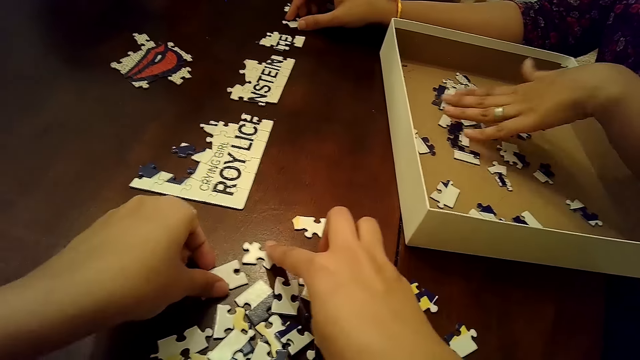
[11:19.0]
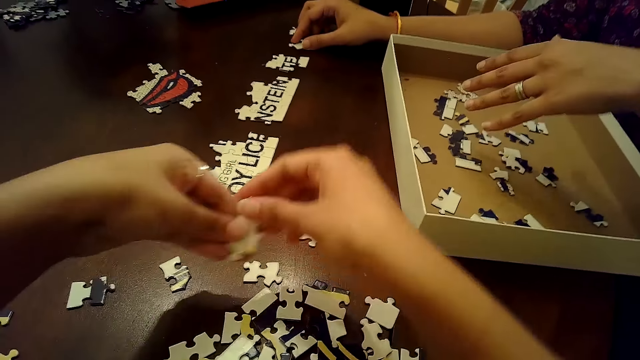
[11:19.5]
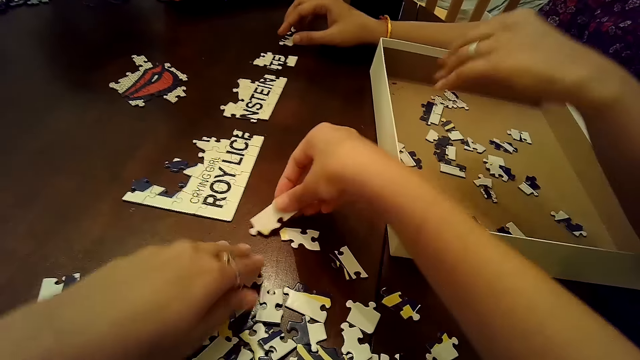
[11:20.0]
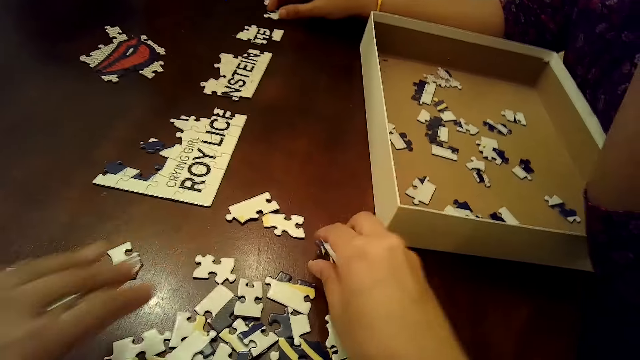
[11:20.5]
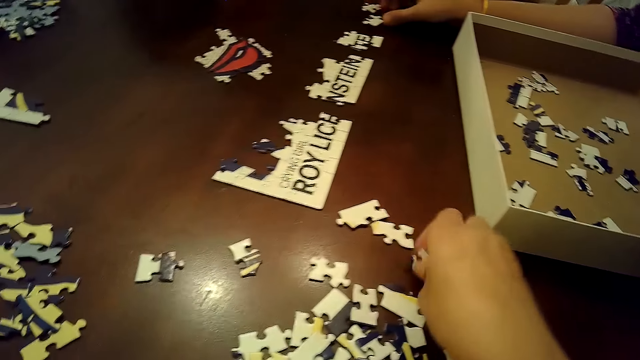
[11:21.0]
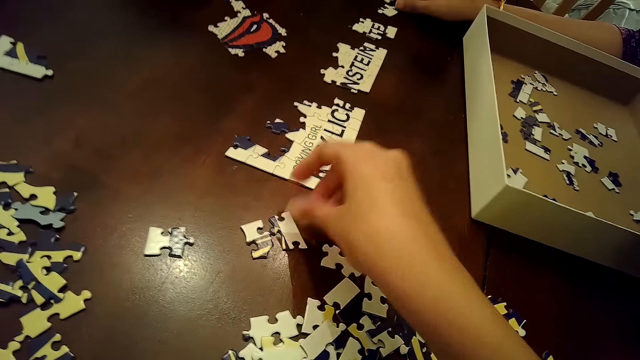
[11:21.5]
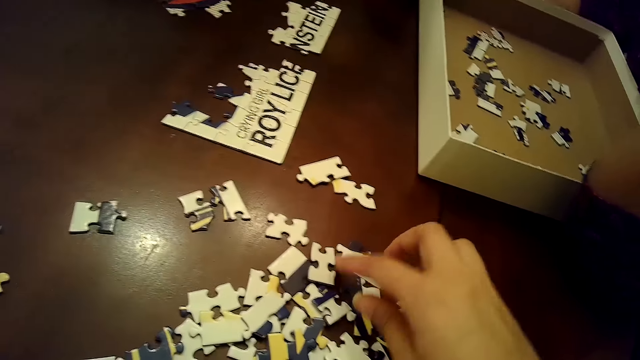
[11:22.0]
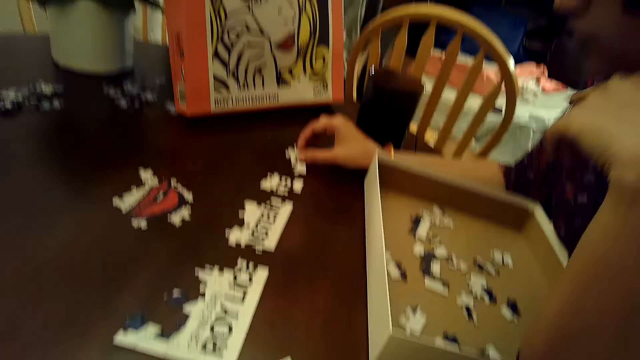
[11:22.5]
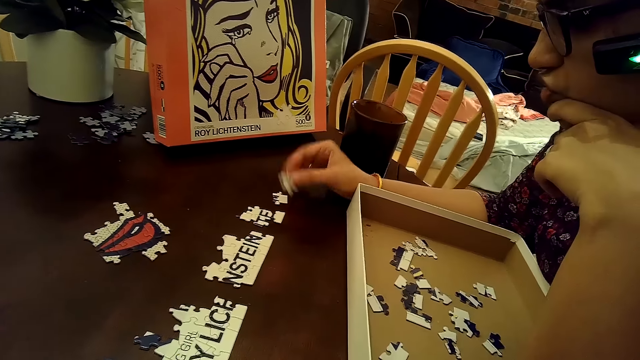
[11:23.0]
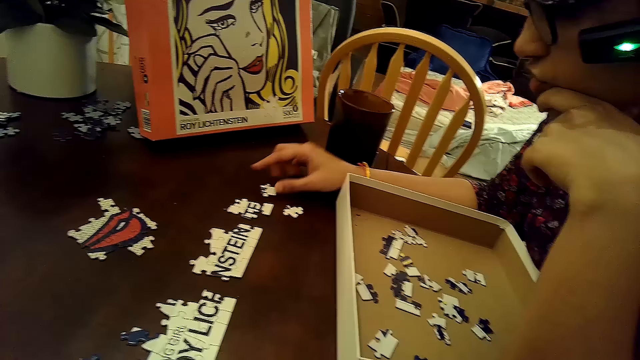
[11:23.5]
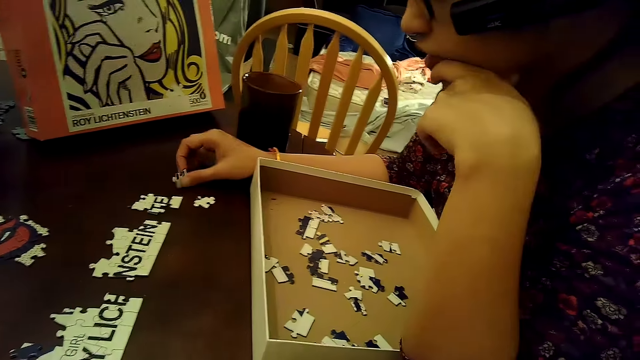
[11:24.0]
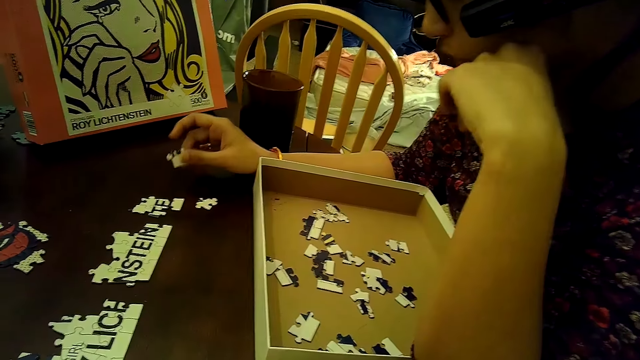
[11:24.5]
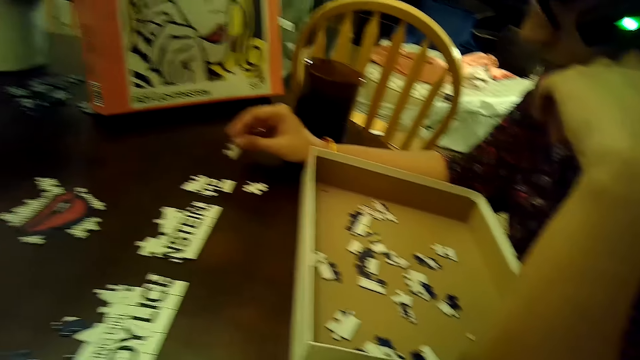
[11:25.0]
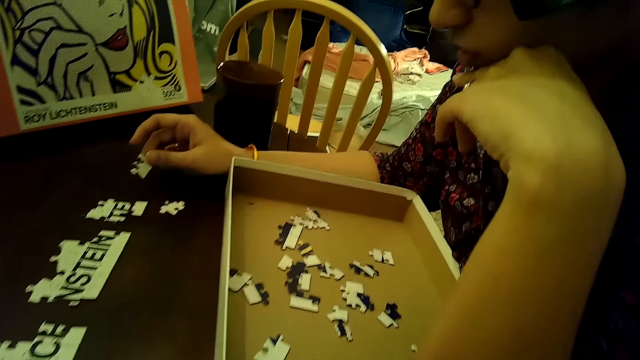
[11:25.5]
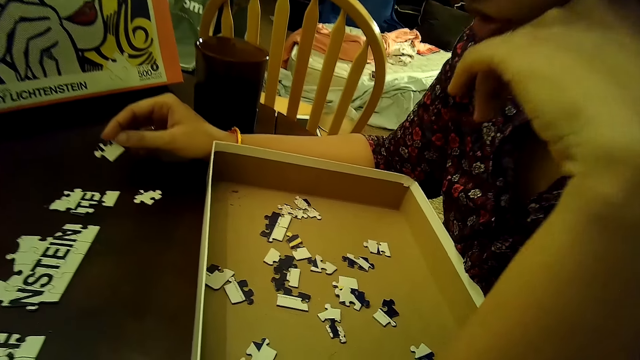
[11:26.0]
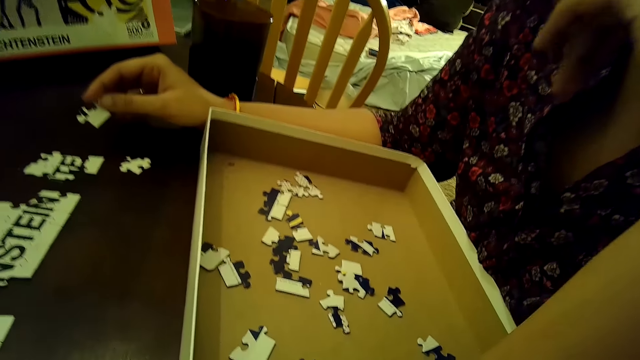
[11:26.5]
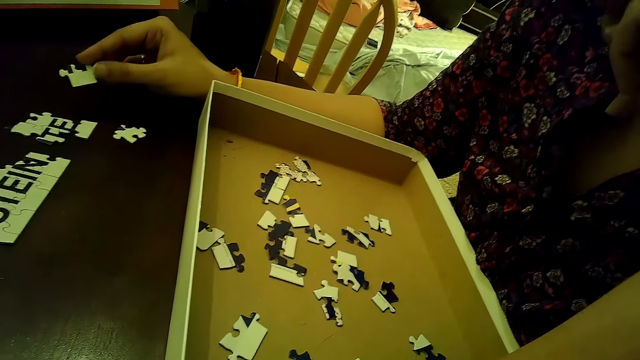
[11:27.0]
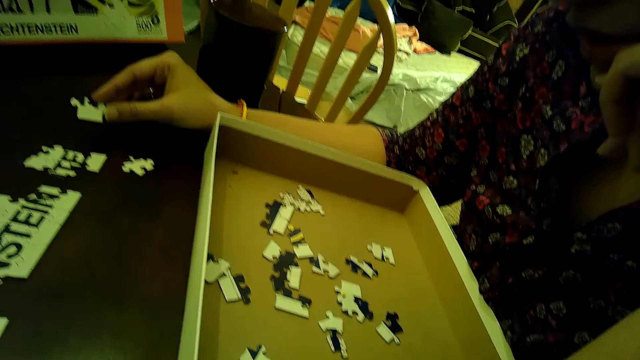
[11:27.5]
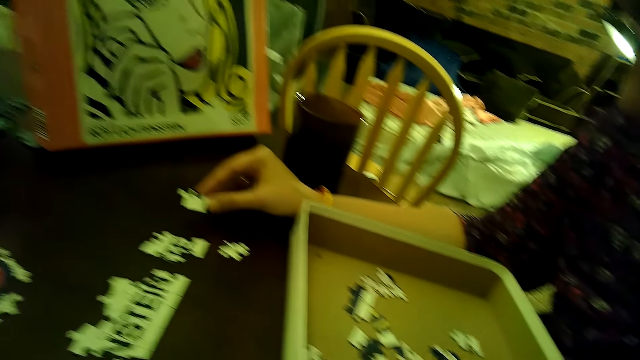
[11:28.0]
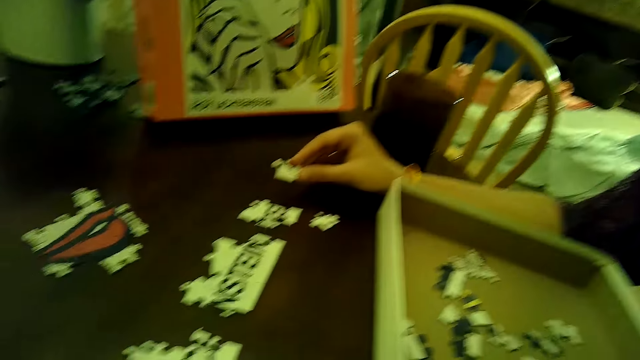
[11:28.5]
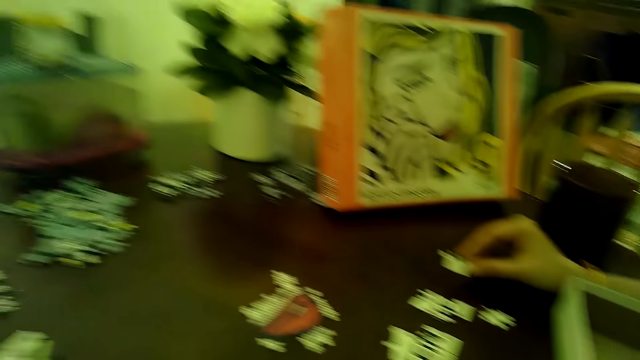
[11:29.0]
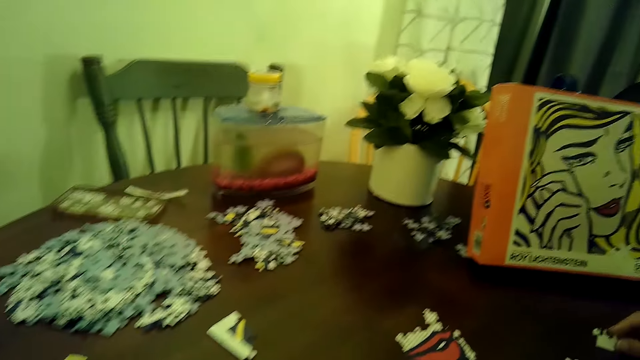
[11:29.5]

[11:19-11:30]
The camera wearer chooses arranging cards on the table. A woman drops the puzzle piece on the table with her right hand. The woman picks a puzzle piece from the table with her right hand.

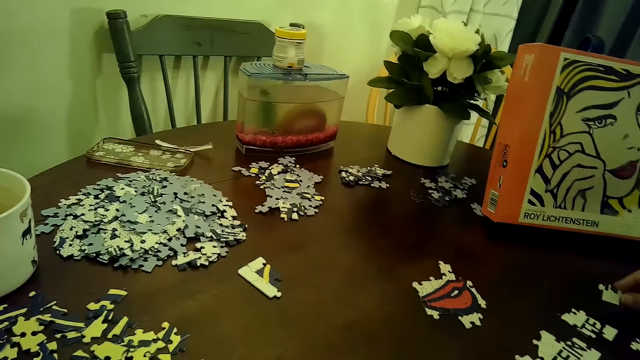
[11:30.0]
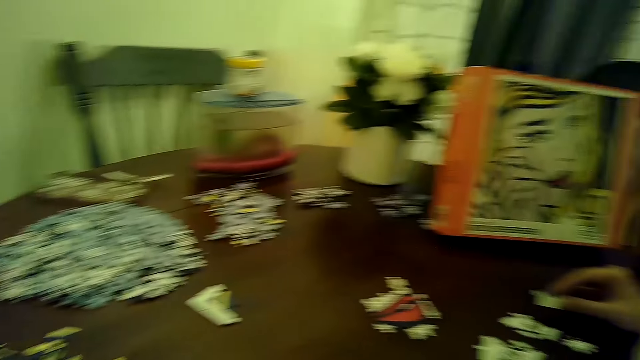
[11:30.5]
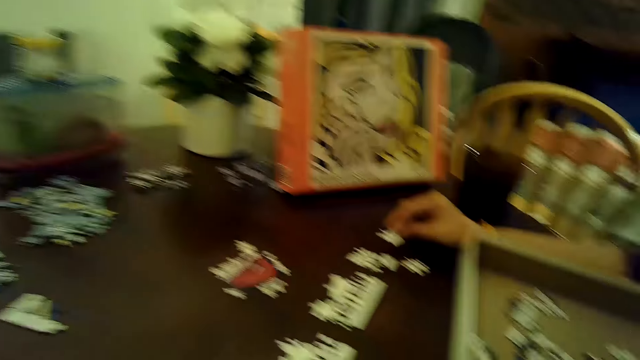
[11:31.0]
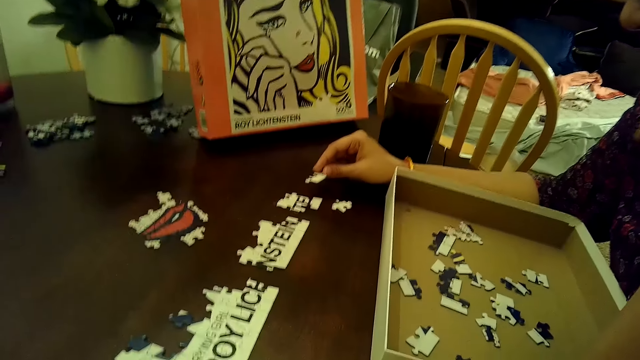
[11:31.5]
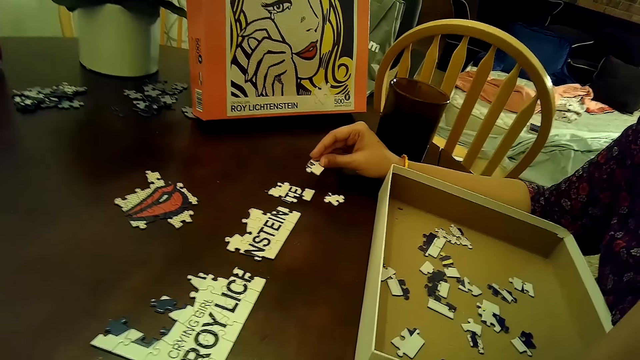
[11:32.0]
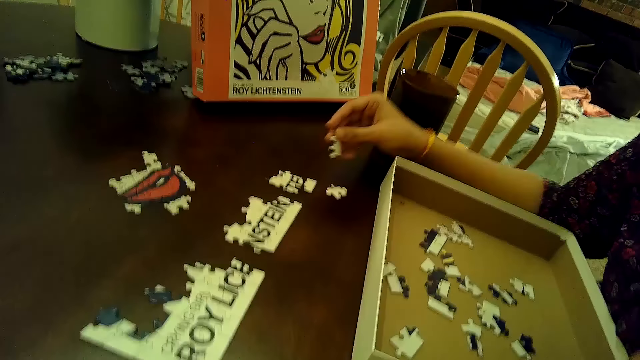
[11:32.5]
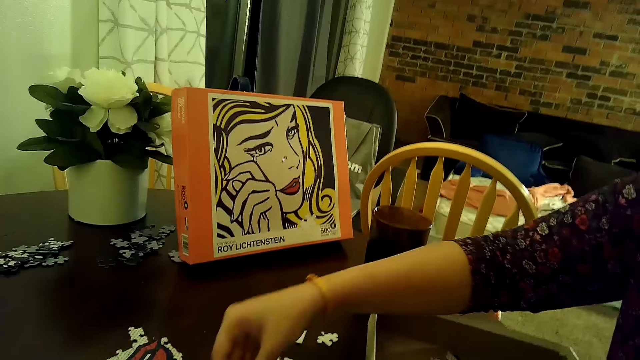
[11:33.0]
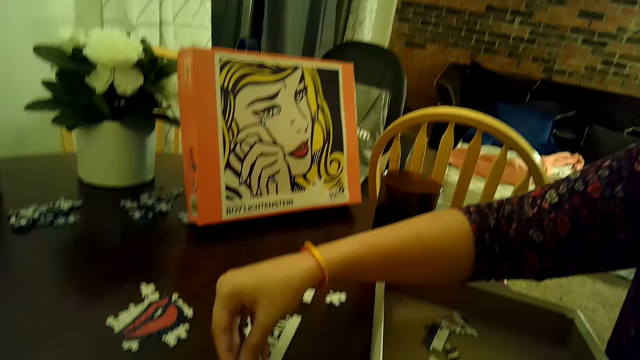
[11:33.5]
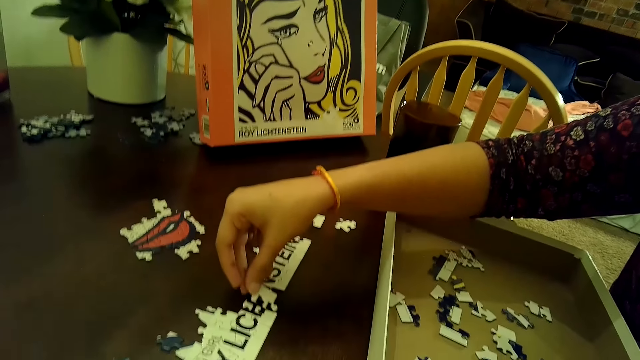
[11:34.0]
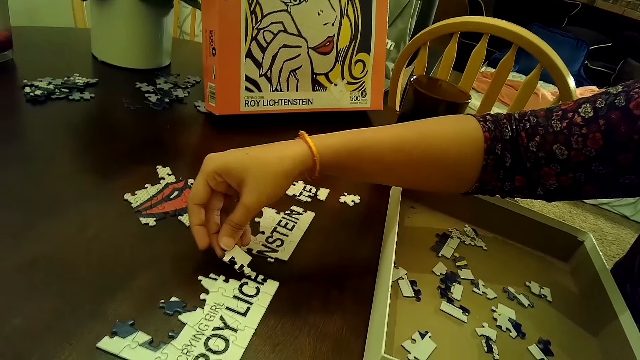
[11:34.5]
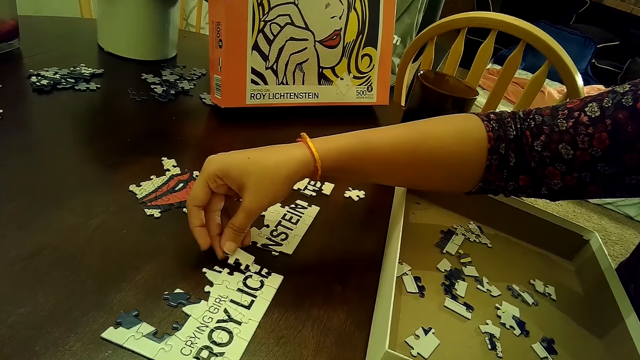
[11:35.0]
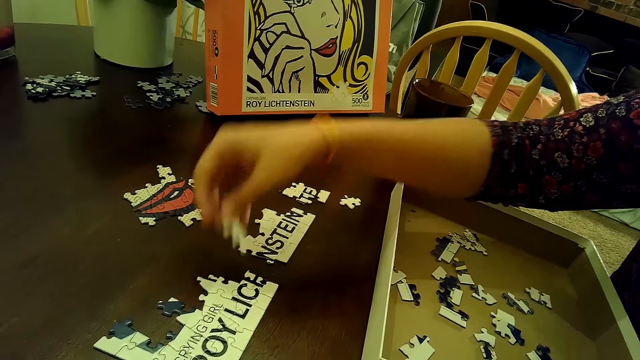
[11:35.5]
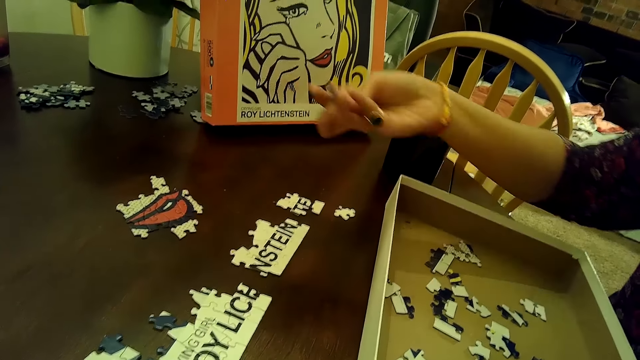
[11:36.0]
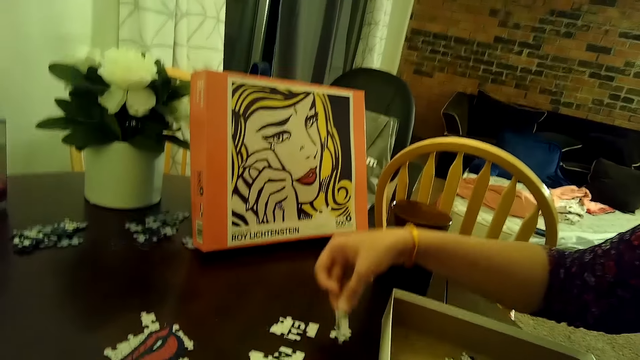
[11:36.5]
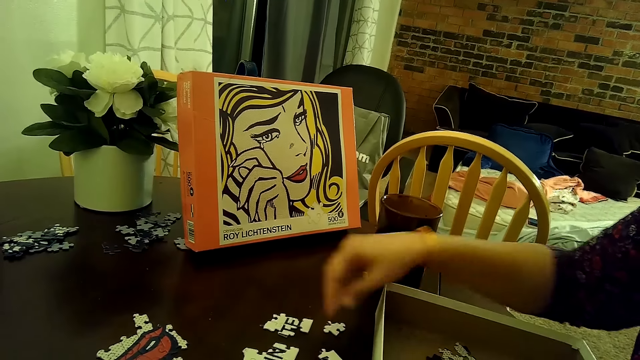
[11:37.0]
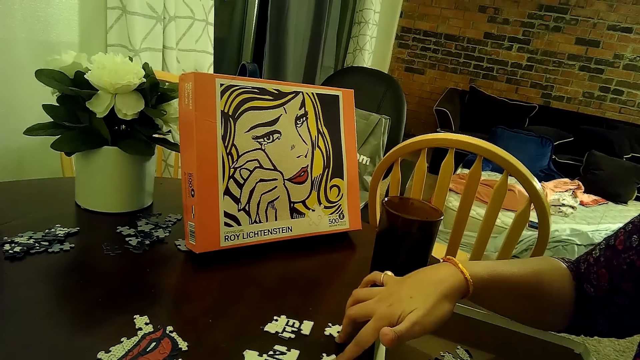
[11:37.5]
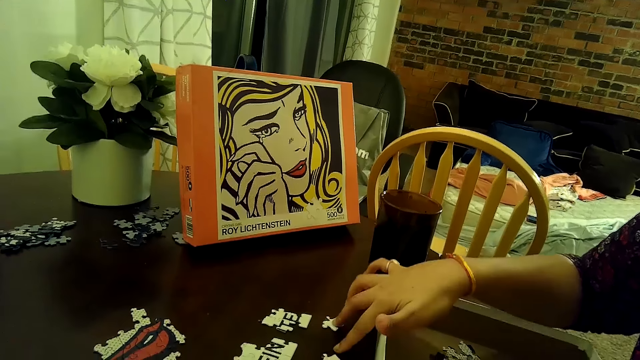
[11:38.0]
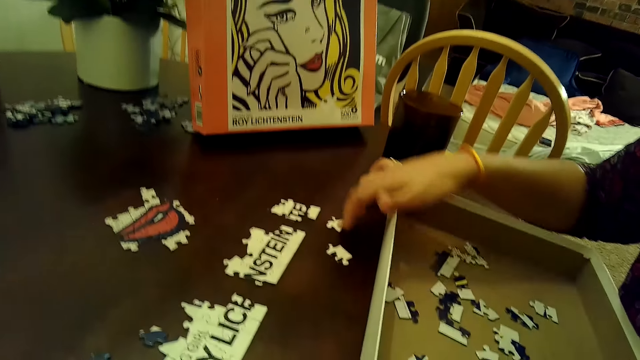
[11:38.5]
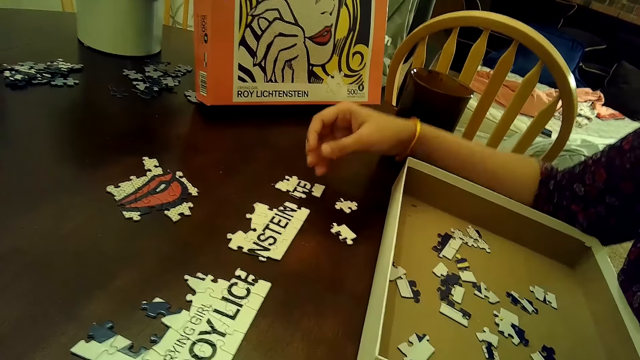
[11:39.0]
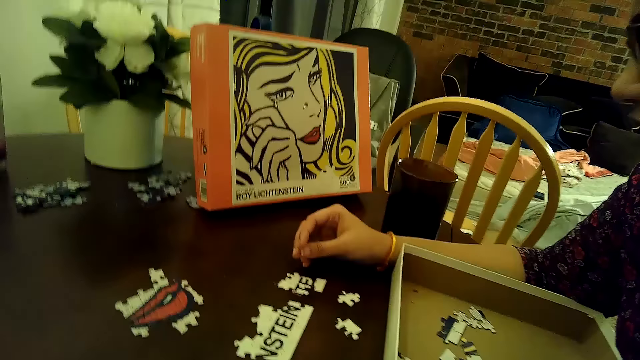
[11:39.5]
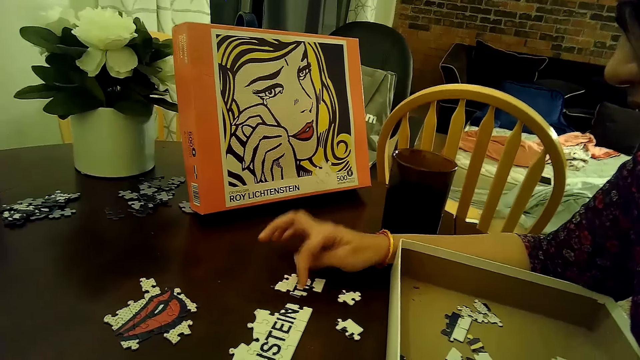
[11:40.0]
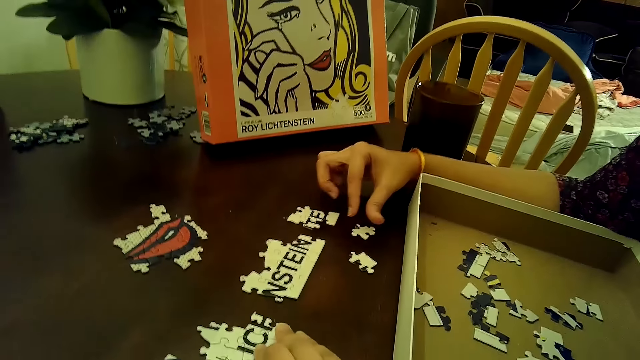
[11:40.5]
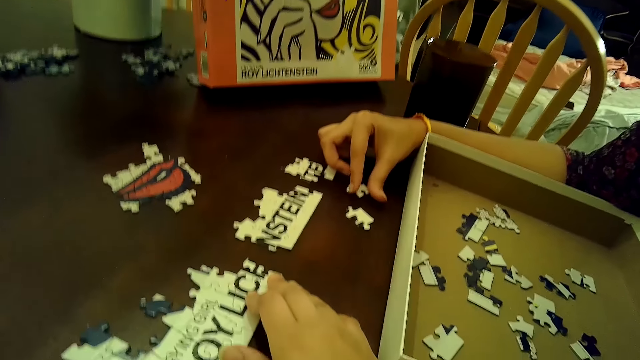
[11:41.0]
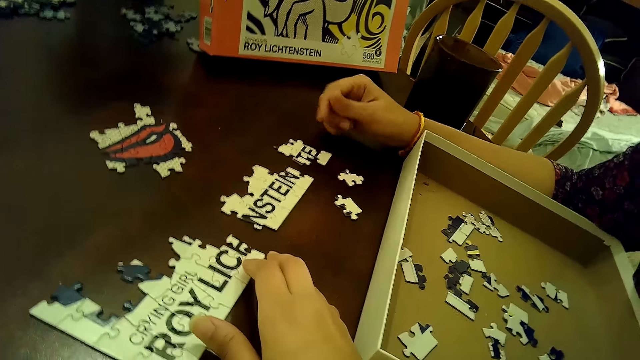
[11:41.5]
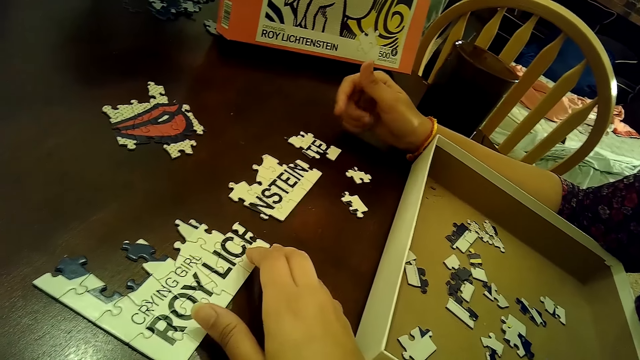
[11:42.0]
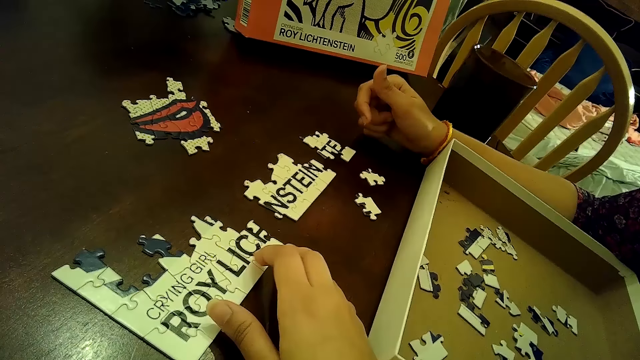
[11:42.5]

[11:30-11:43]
A woman touches the puzzle tile with the puzzle piece in her right hand. The woman drops the puzzle piece on the table with her right hand.
